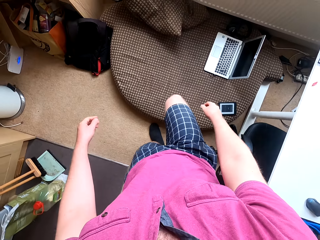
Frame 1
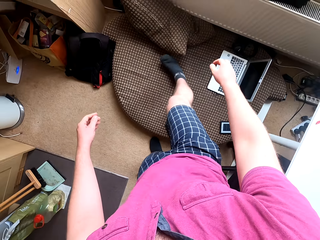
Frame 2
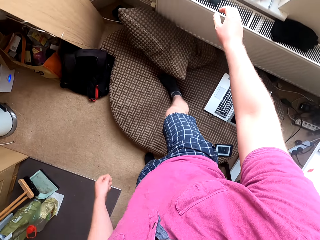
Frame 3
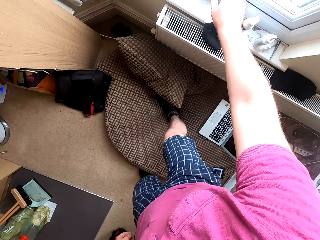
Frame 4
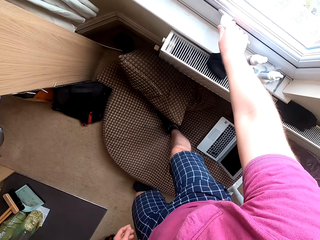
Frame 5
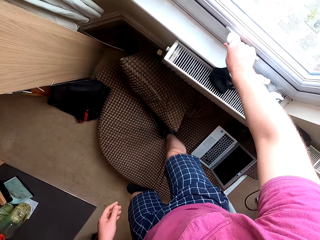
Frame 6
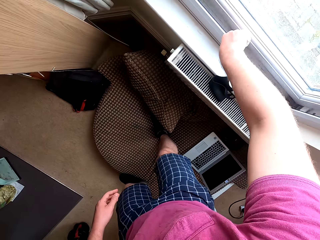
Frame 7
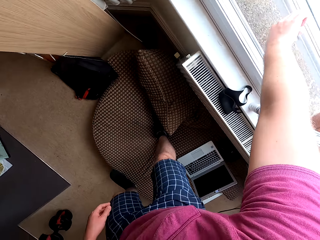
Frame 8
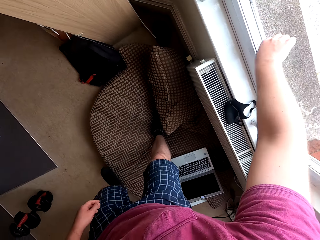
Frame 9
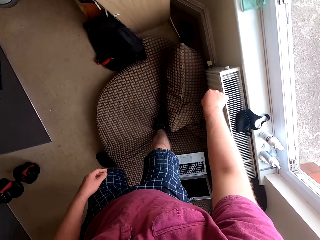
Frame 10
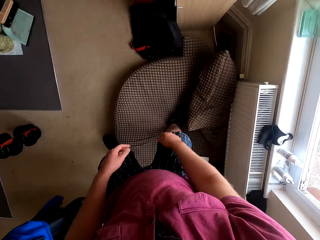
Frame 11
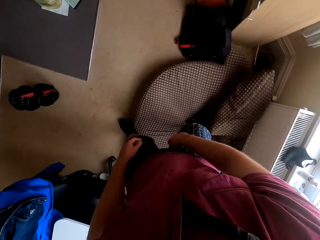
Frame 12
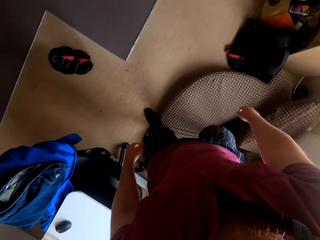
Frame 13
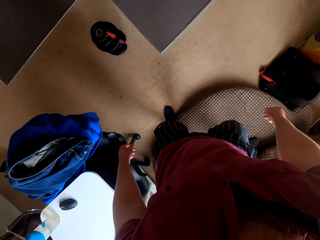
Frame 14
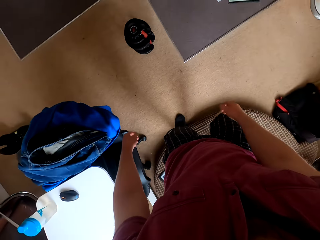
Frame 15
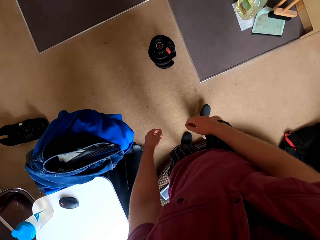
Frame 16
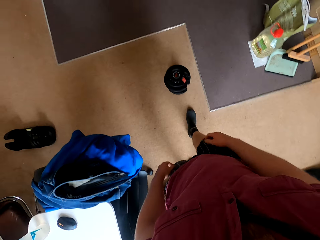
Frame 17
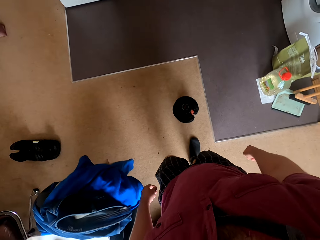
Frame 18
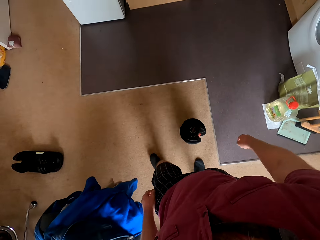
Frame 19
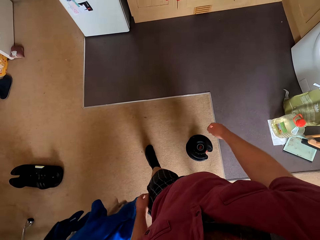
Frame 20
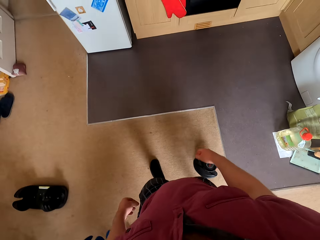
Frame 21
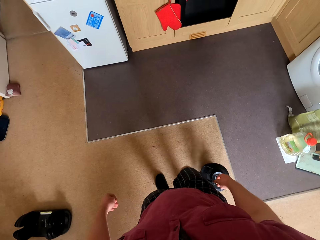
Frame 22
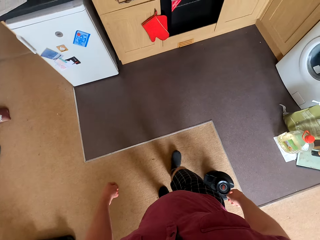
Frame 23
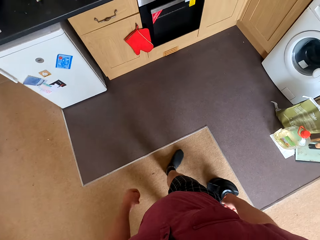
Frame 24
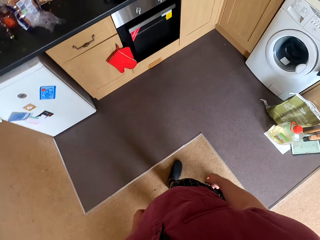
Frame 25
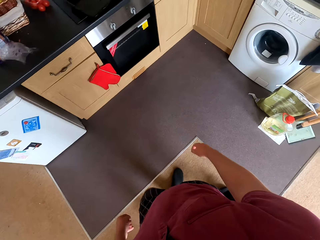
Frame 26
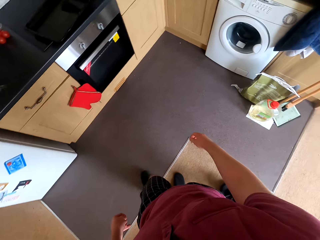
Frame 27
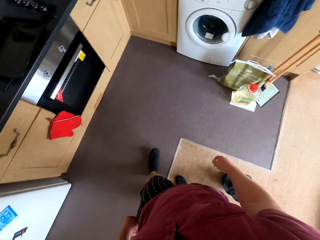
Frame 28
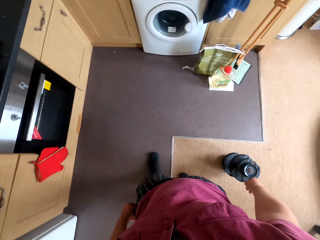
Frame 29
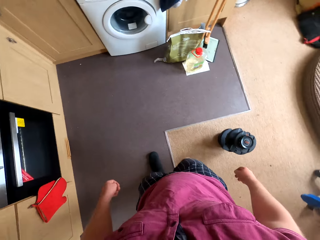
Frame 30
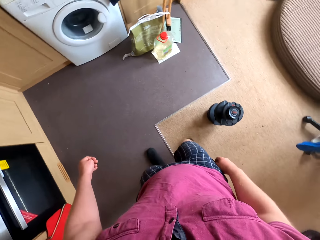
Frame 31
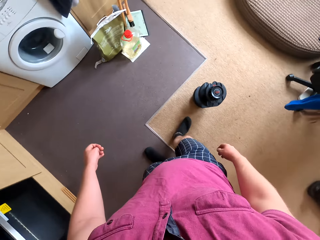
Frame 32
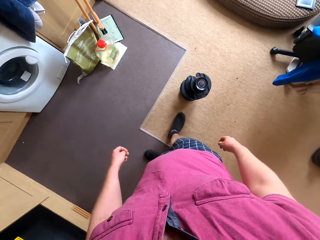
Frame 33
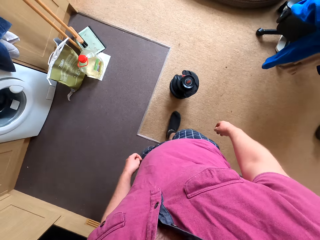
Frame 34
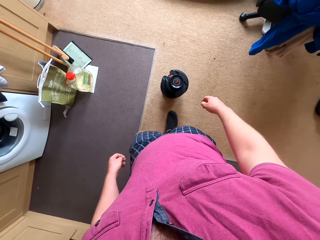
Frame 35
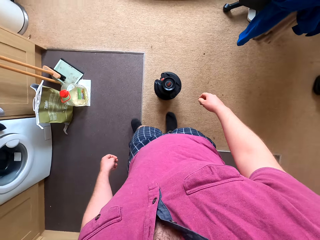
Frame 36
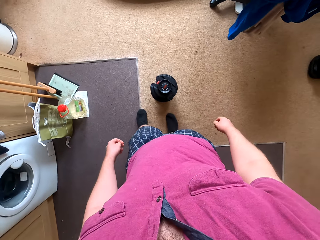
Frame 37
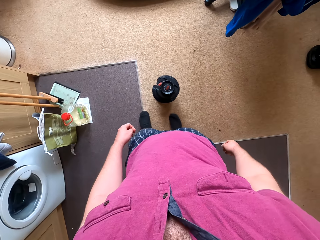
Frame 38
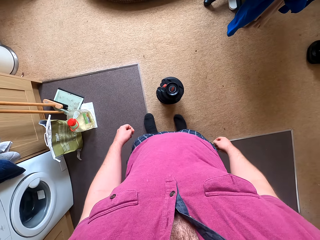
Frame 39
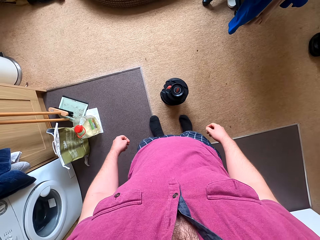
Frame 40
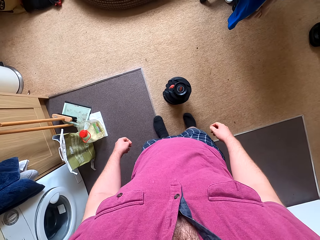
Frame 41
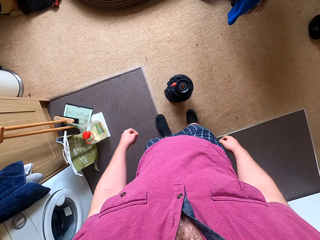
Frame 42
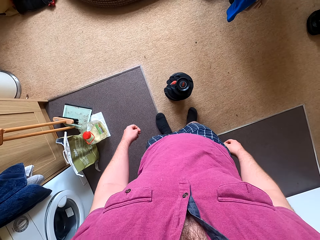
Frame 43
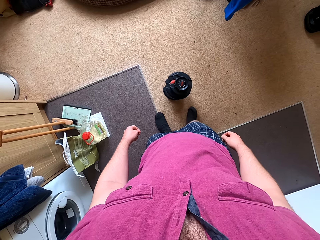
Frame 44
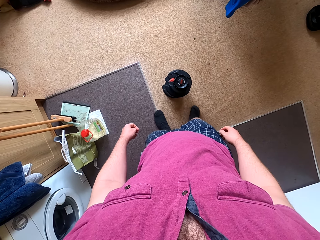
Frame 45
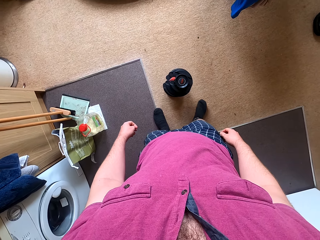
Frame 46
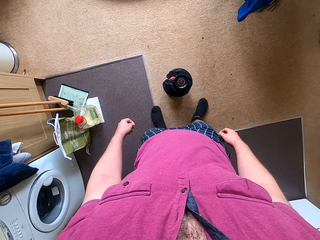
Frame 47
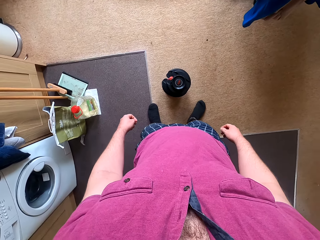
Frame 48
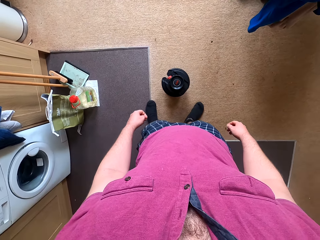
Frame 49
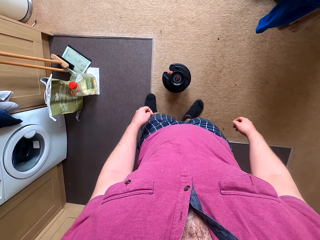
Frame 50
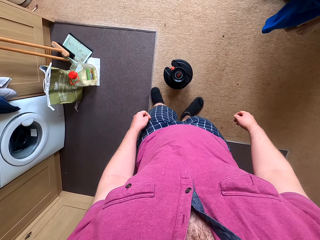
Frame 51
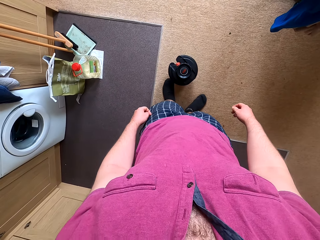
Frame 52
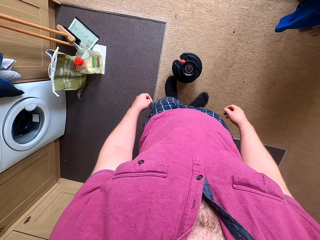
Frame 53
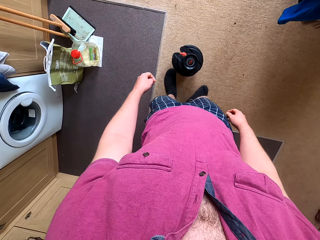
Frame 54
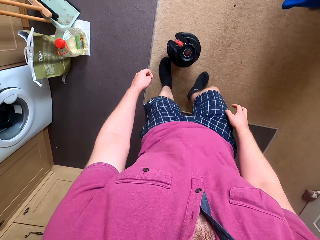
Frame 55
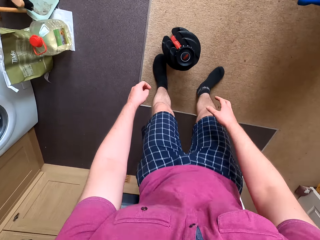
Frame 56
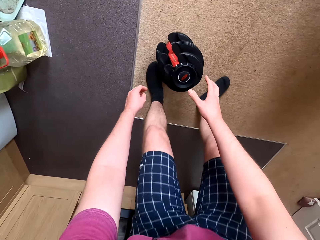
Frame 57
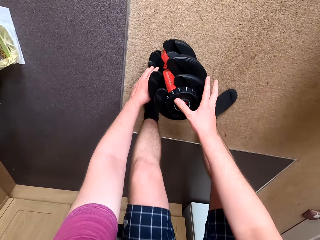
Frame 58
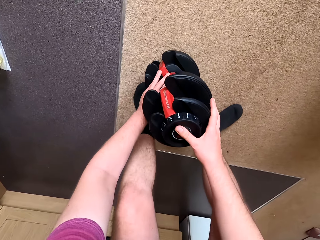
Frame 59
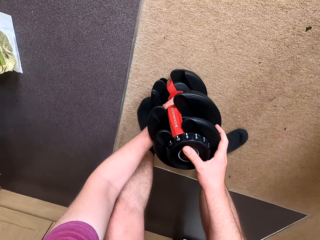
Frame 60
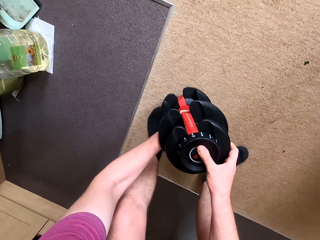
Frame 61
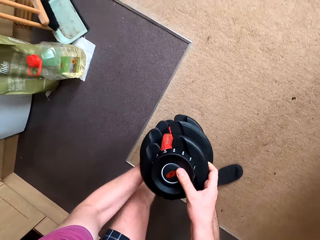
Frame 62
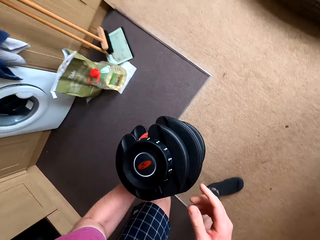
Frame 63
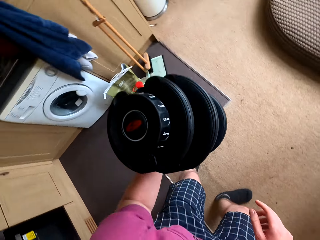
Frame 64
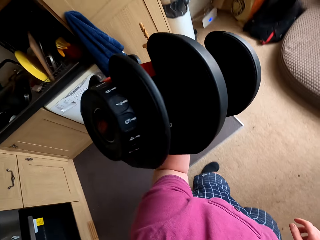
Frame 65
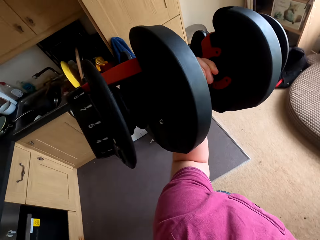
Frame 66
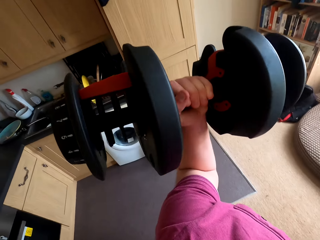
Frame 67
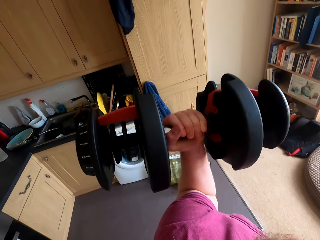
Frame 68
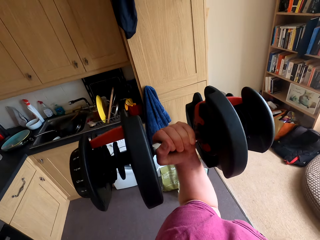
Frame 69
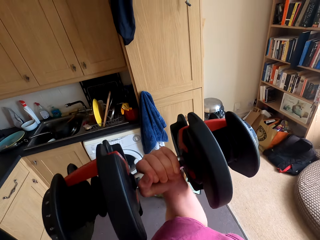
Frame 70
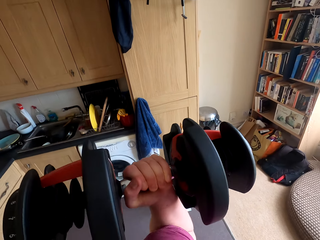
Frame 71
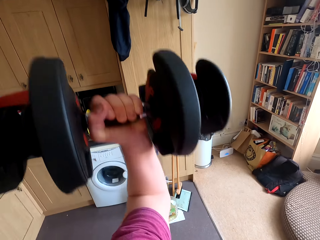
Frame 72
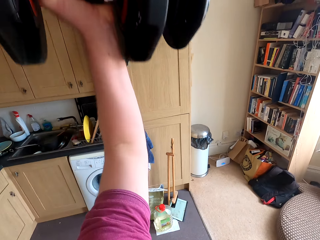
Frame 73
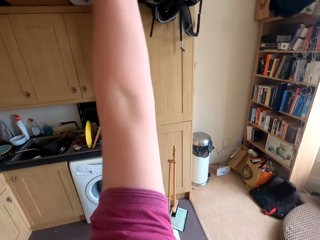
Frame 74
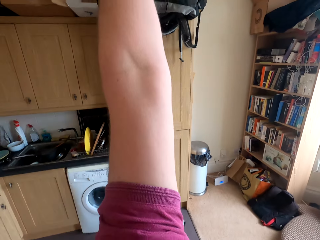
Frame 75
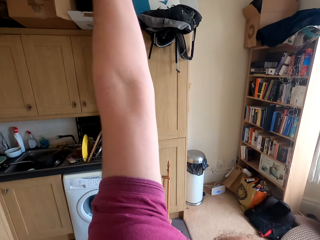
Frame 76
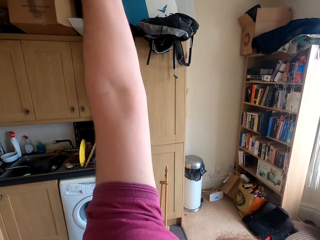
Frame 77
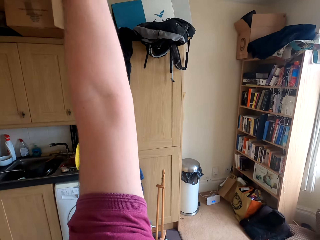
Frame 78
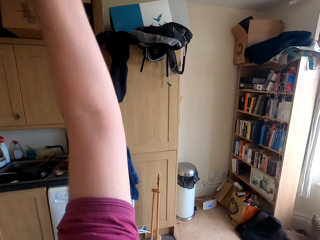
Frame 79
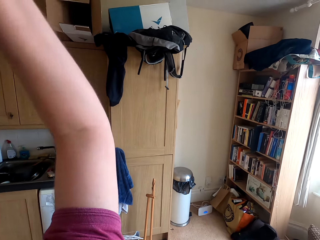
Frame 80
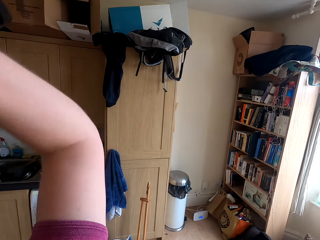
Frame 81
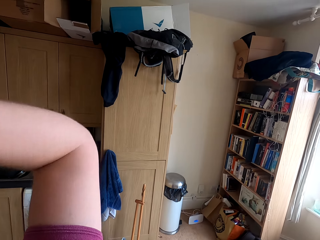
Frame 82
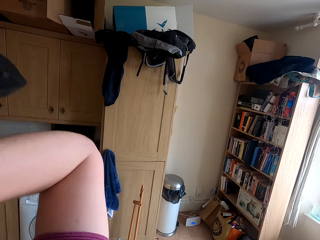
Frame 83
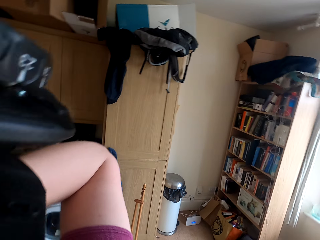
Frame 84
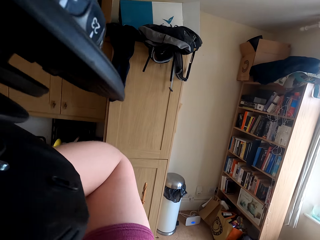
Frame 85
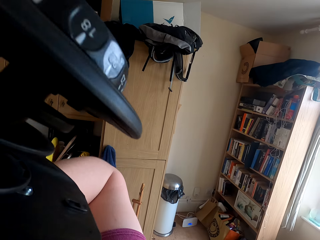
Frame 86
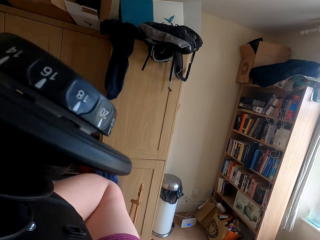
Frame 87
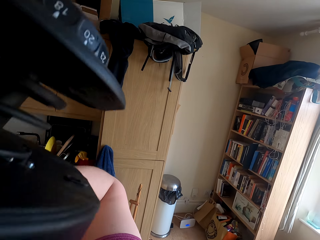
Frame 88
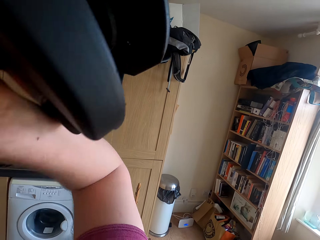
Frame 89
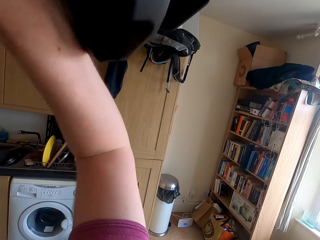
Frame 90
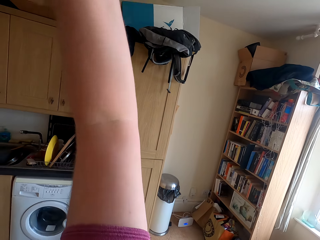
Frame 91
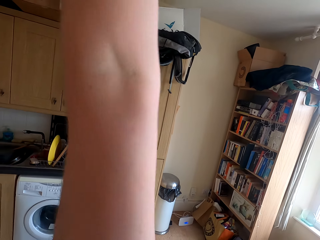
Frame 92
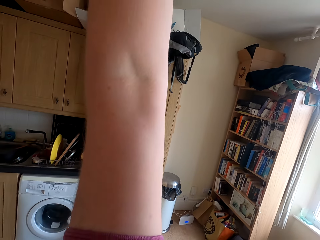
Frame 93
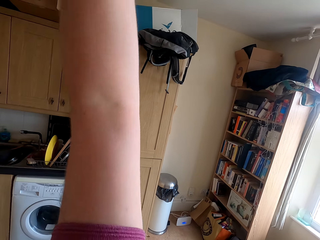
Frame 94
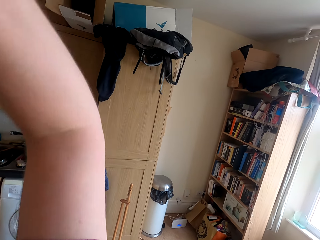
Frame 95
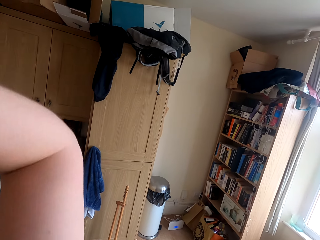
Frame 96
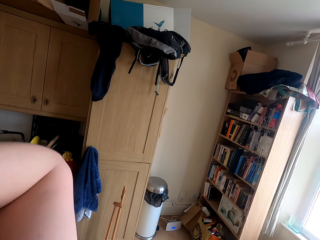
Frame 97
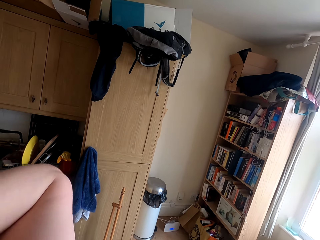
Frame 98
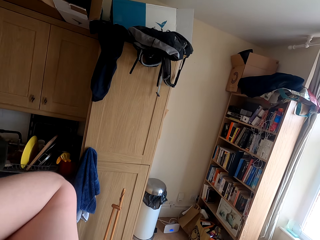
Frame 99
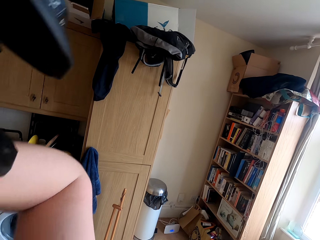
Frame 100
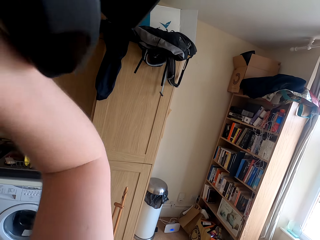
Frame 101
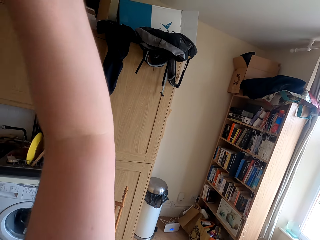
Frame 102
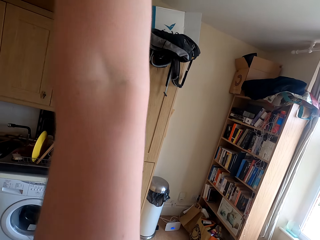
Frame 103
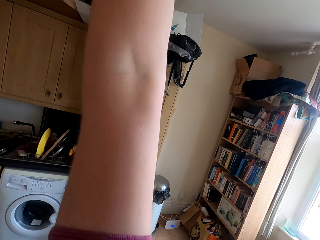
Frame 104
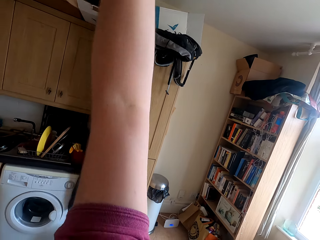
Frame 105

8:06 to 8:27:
The camera wearer walks towards the laptop. They touch the window. They open the window. They walk towards the dumbbell. They stand in front of the dumbbell. They lift the dumbbell from the ground. They lift the dumbbell.
